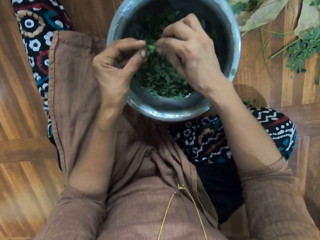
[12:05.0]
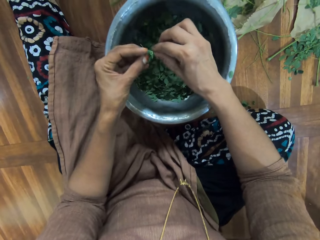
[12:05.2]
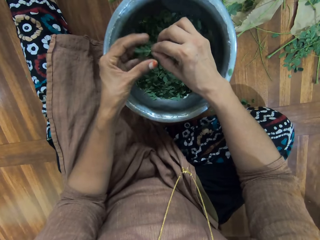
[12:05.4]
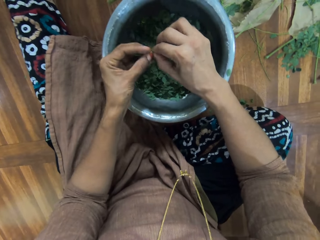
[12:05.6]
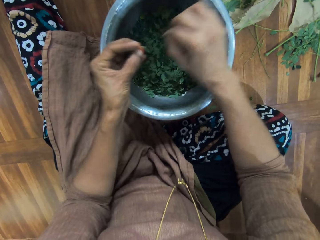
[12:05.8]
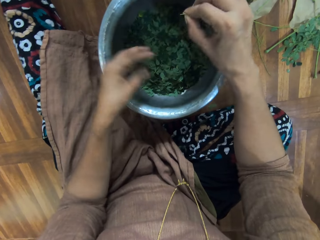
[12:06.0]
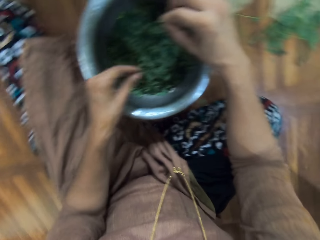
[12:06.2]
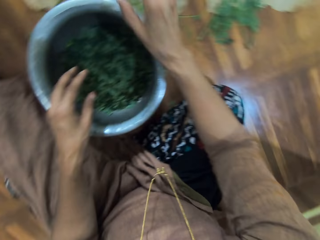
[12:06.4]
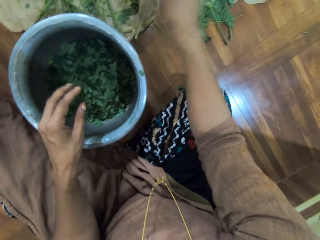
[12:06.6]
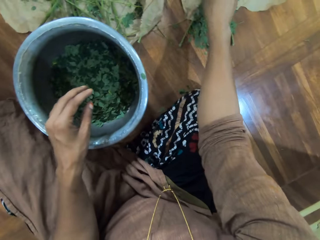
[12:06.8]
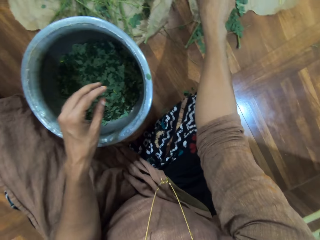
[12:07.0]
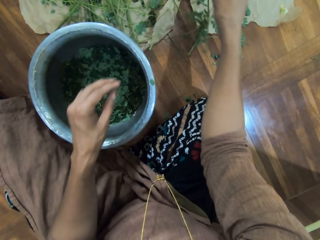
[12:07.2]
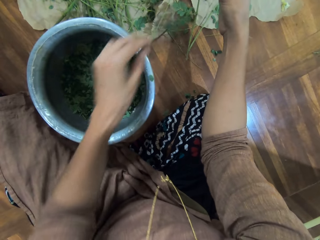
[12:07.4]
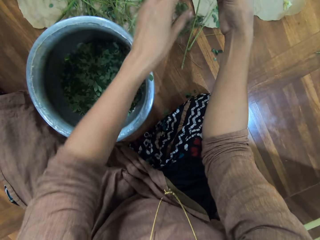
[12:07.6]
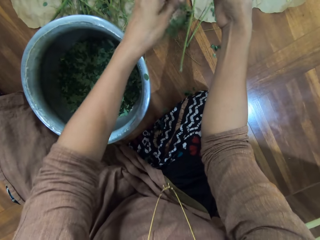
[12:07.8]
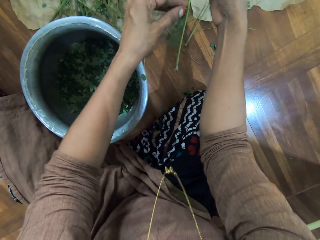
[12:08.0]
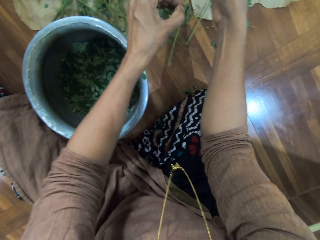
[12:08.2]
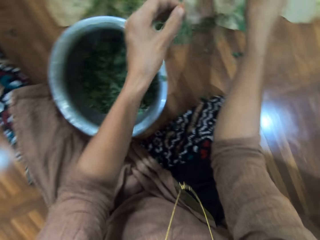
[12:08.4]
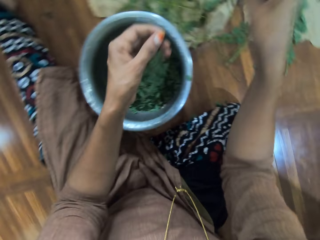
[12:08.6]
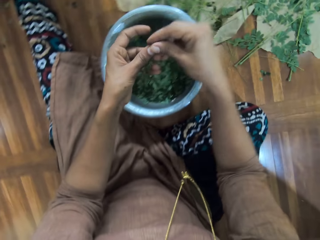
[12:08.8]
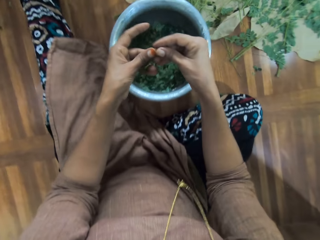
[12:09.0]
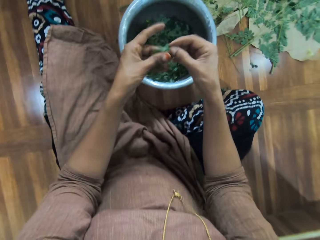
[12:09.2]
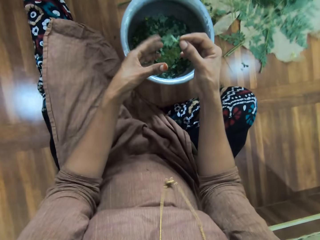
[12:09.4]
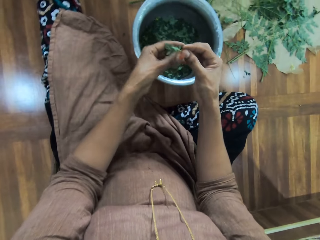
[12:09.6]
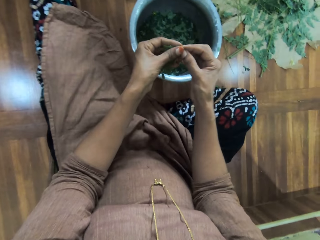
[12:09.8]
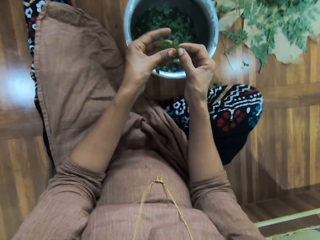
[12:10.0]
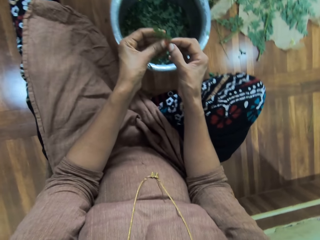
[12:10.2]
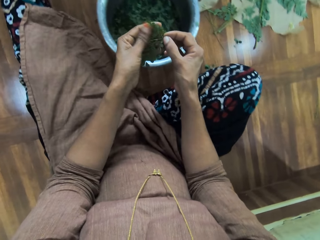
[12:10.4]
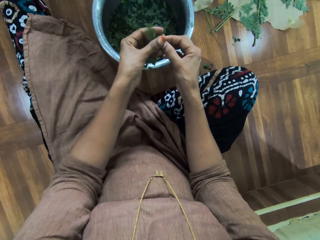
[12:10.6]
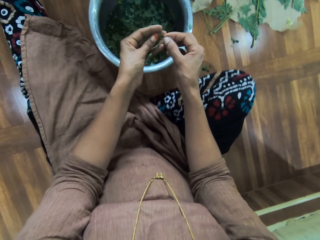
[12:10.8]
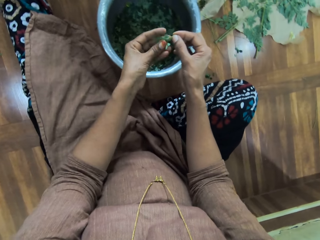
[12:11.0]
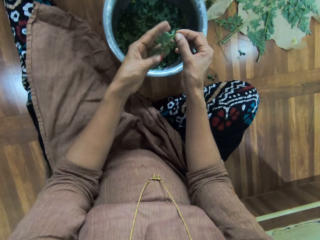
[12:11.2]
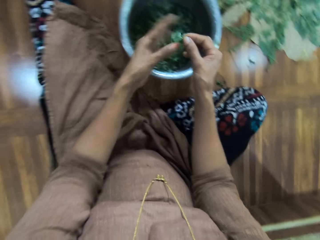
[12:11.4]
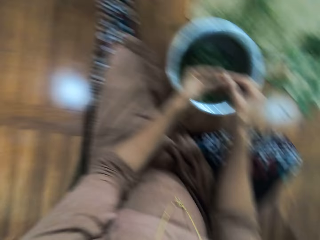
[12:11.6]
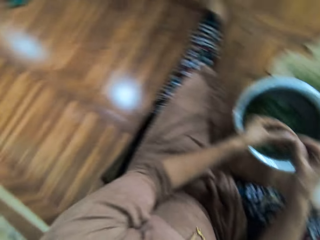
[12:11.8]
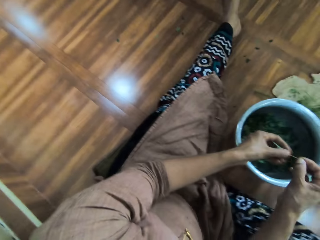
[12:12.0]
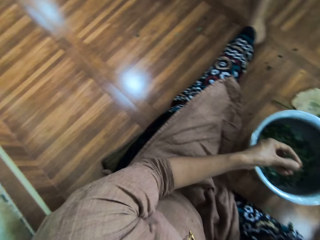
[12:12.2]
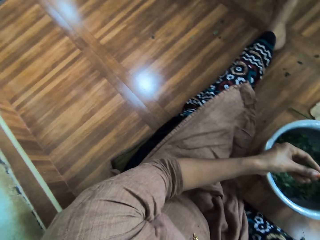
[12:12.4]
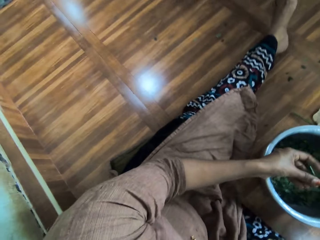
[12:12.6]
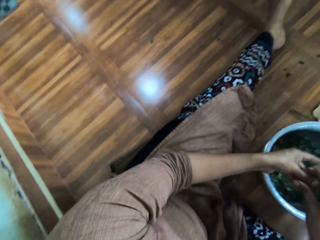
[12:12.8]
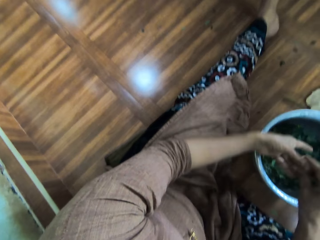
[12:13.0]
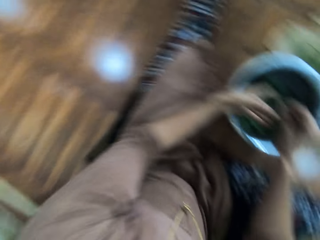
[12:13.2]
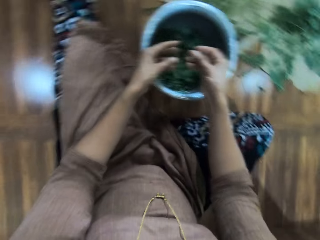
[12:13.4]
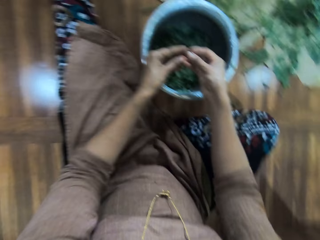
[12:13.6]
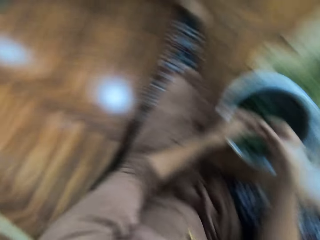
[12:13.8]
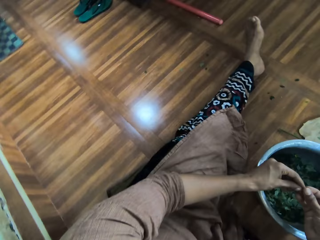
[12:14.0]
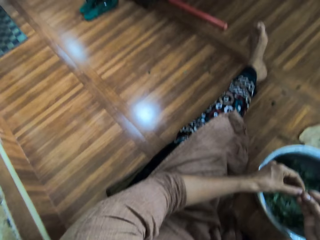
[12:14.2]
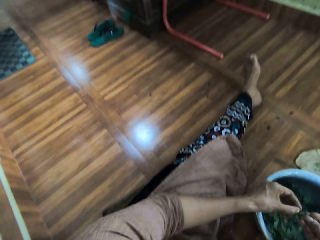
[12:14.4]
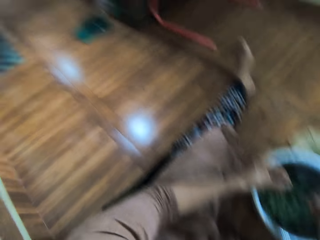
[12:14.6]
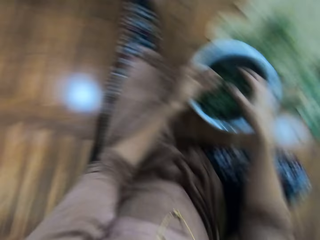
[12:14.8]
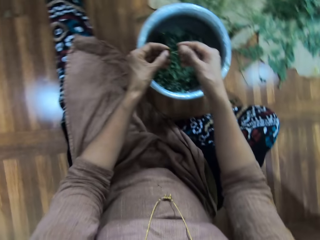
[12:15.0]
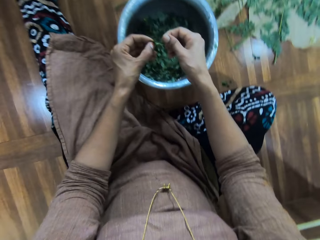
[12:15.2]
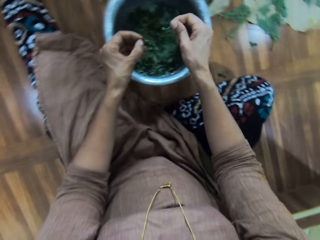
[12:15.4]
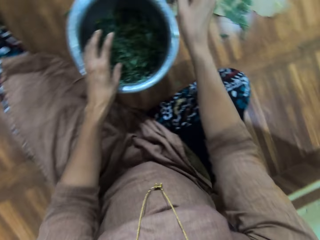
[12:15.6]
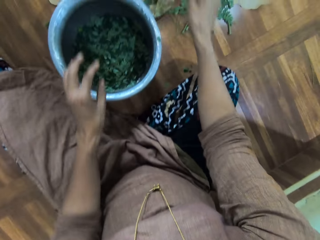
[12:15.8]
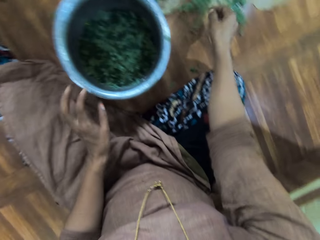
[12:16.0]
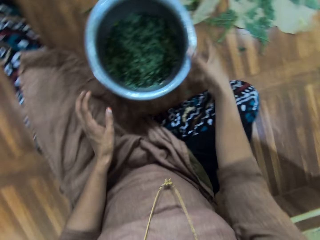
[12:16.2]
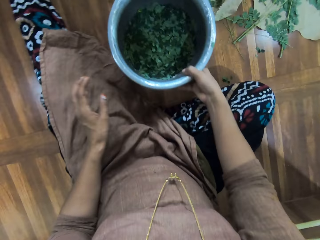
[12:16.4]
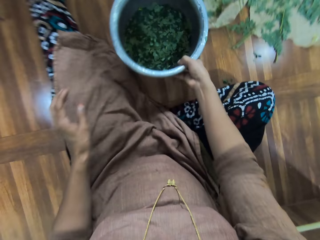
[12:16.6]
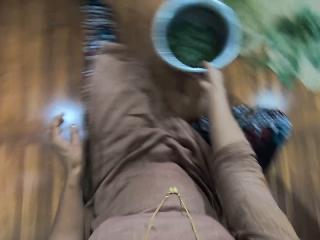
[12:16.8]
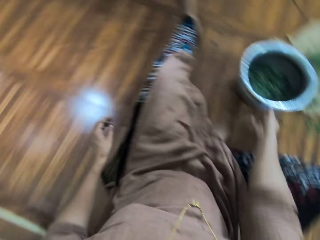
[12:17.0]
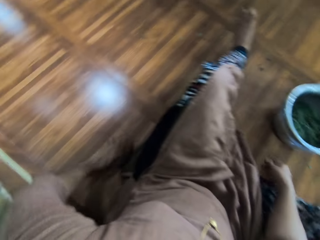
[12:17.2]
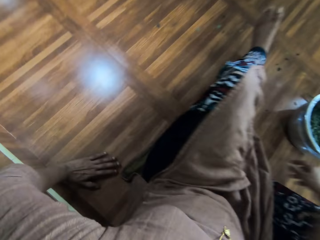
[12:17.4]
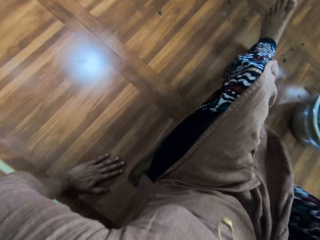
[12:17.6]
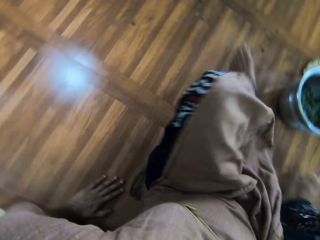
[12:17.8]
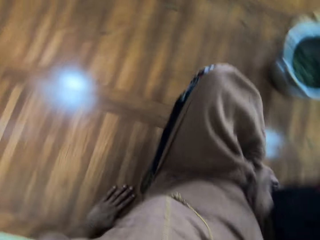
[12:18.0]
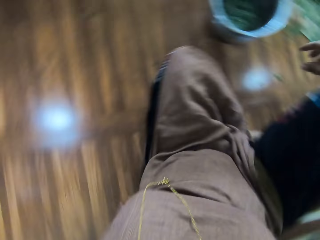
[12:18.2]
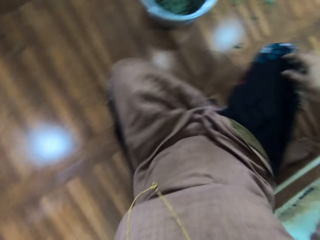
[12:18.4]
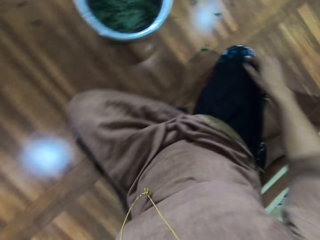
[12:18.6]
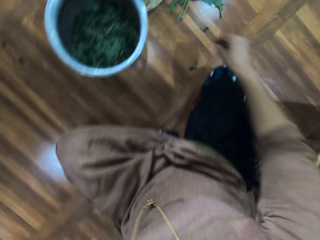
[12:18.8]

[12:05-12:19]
The camera wearer drops the leaves in the pot. She plucks the leaves from the stalk. She drops the leaves in the pot. She throws the branch on the floor. A man talks to the camera wearer. The camera wearer picks up another branch. She cuts a part of the branch from the main branch. She throws the branch on the floor. She places the branch in her right hand. She rubs the leaves on the branch with her left hand. She talks to a woman. She removes the leaves from the branch. She removes the leaves from the branch again. She drops the leaves in the pot. She throws the branch on the floor. She pushes the pot towards the branches. She adjusts her position. Another woman talks to the camera wearer and the first woman.

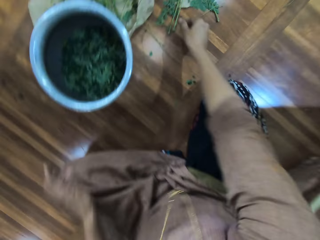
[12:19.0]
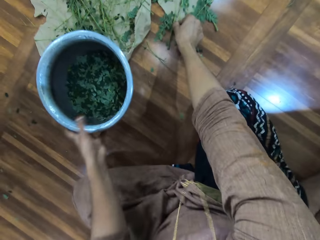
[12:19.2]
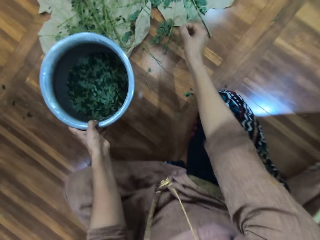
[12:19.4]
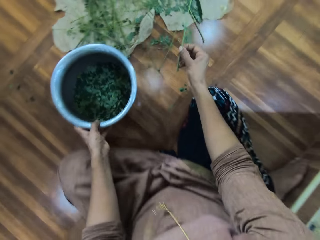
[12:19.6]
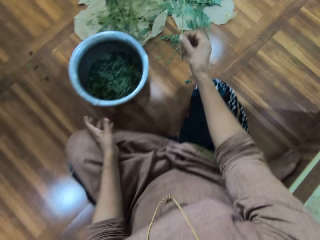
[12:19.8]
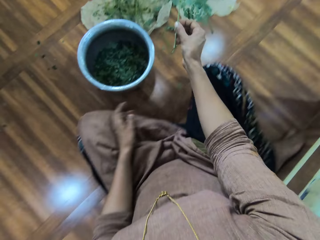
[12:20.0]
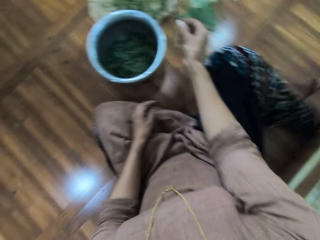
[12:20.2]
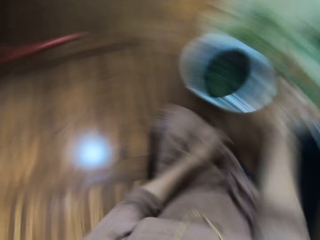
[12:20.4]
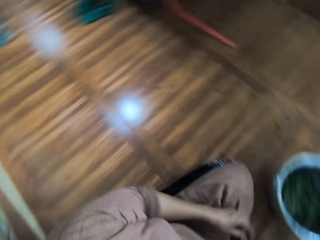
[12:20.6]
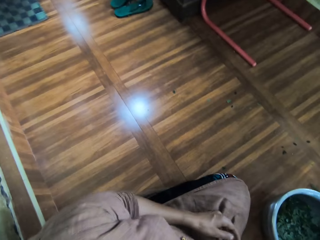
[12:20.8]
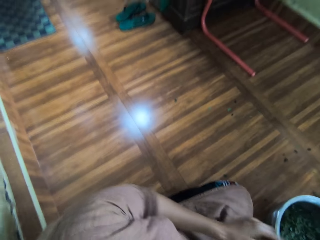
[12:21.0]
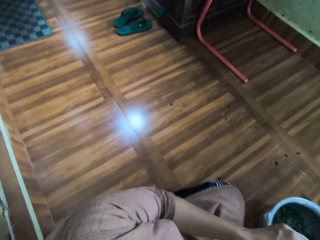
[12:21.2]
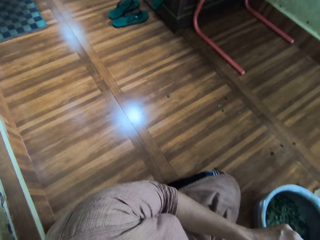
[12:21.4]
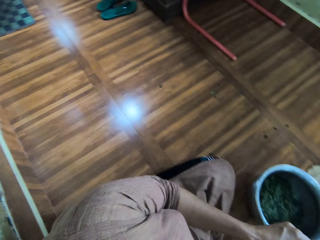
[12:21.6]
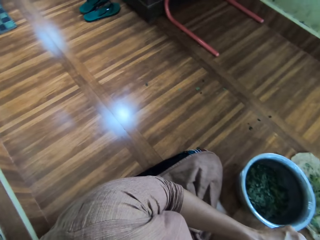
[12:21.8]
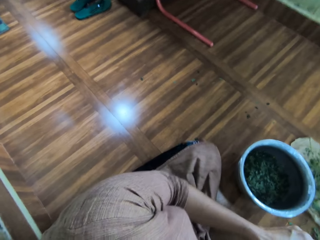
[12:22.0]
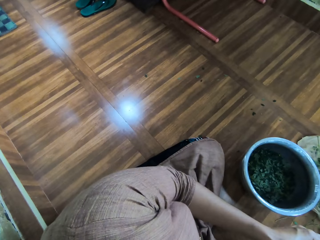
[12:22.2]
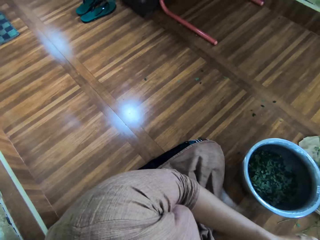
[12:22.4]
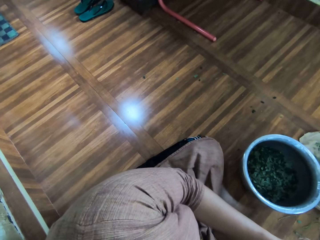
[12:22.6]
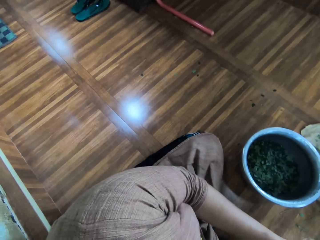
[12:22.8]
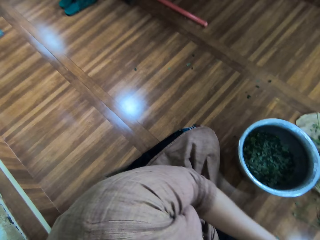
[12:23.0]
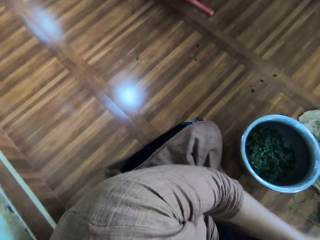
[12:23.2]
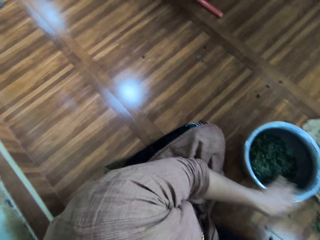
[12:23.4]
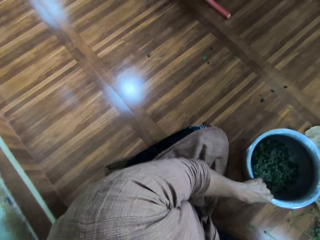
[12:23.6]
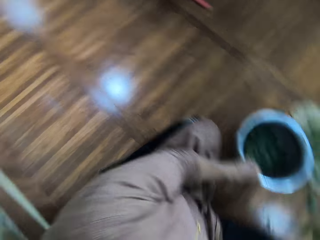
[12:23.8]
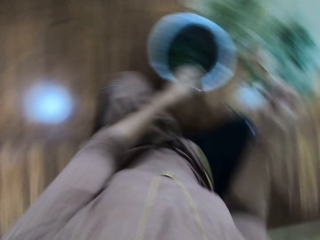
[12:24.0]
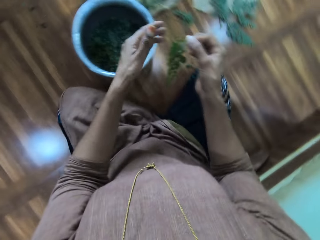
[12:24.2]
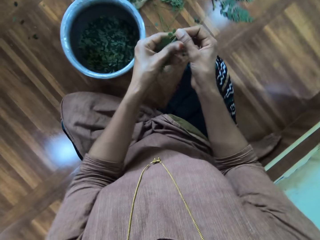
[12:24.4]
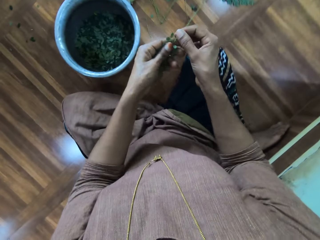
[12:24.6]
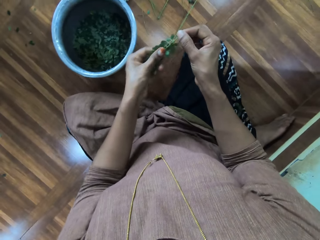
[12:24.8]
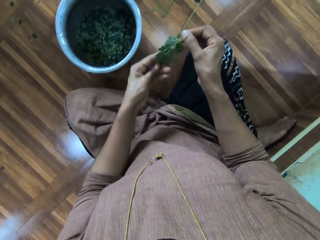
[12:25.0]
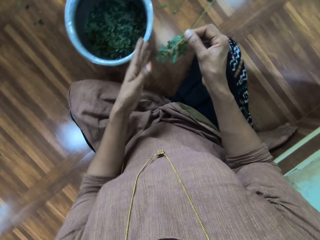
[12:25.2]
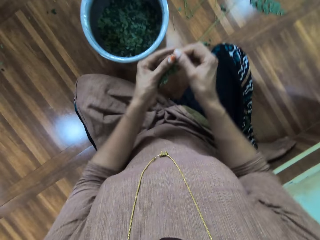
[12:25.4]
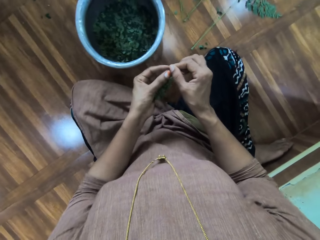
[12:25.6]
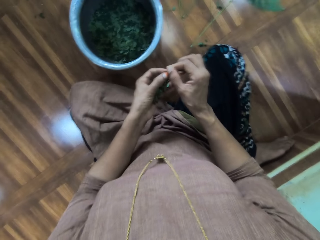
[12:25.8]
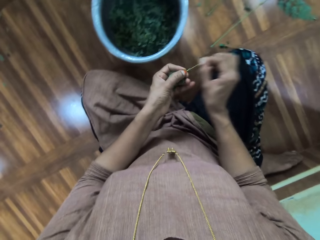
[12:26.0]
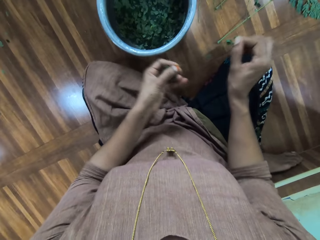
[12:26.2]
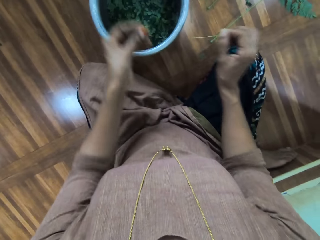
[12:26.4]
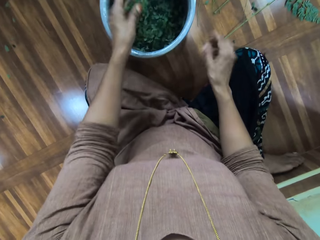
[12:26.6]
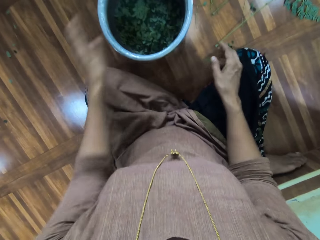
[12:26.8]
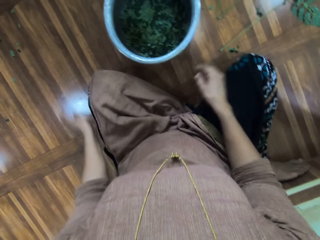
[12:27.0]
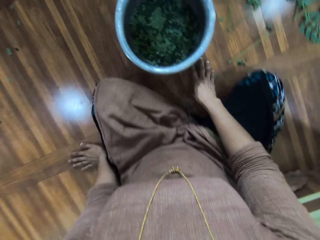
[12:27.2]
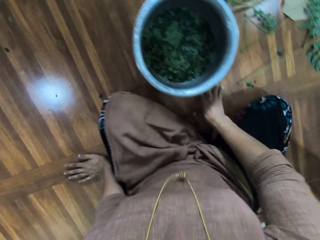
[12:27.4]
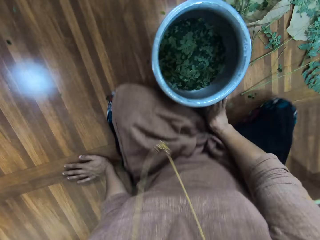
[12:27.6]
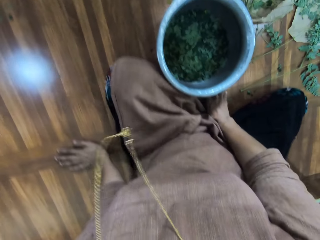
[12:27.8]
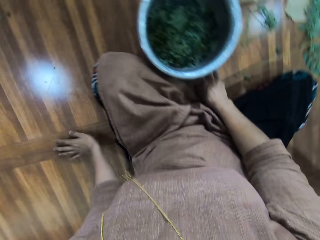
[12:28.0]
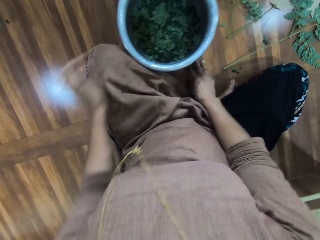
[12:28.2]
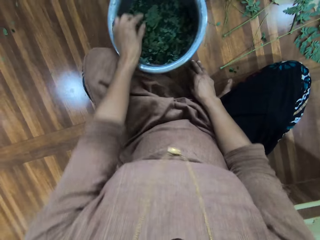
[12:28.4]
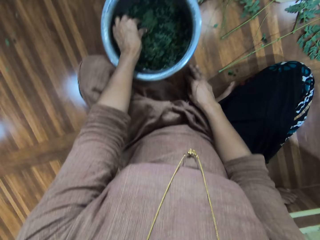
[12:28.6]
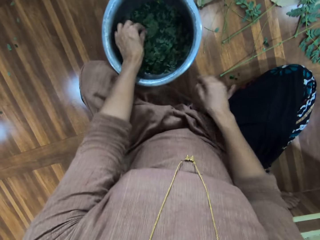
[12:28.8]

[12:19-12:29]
The camera wearer picks up another branch. She pulls the pot towards herself. A woman talks to the camera wearer and another woman. The camera wearer rubs the leaves on the branch with her left hand. She removes the leaves from the branch. She throws the leaf in her left hand in the pot. She throws the branch on the floor. She adjusts her position.
